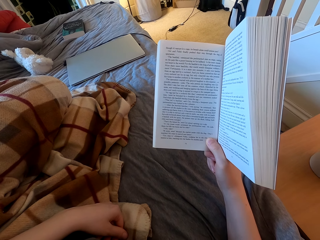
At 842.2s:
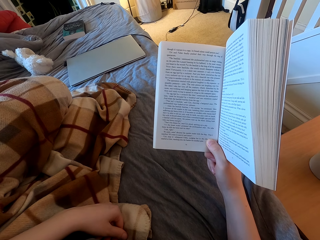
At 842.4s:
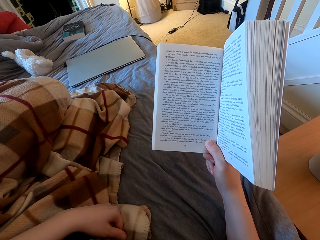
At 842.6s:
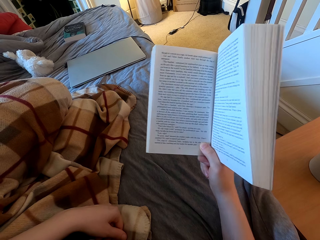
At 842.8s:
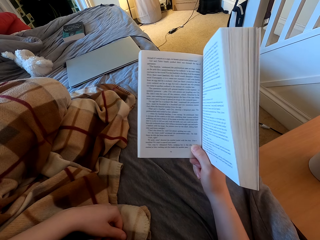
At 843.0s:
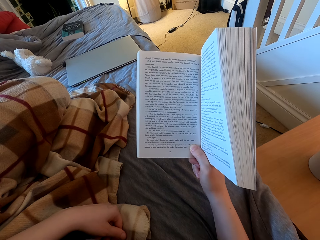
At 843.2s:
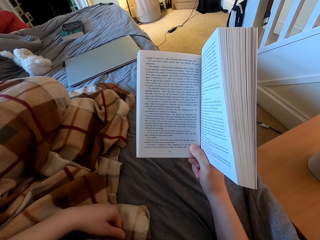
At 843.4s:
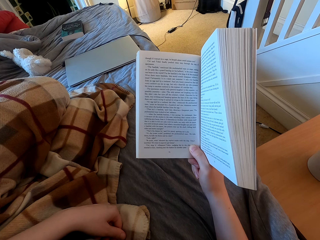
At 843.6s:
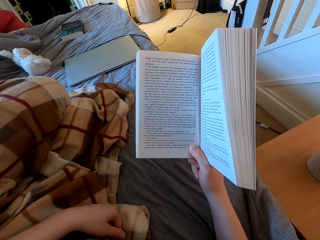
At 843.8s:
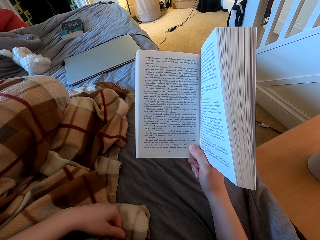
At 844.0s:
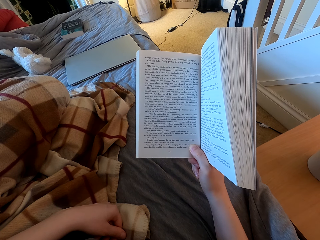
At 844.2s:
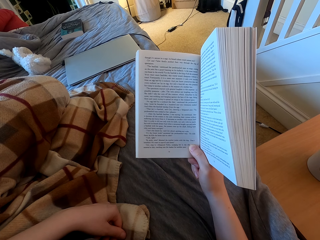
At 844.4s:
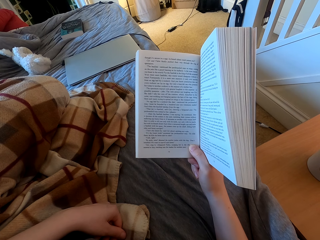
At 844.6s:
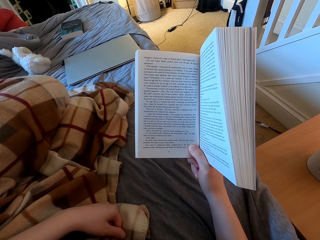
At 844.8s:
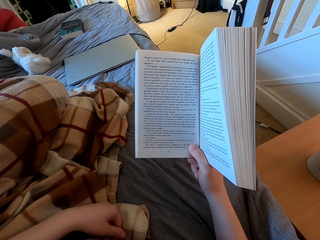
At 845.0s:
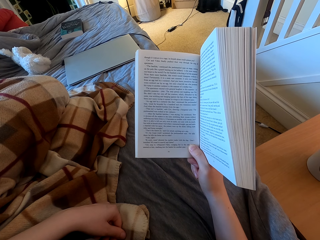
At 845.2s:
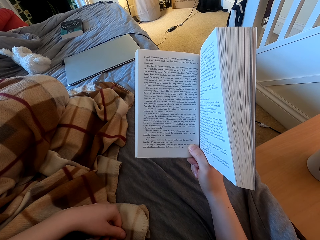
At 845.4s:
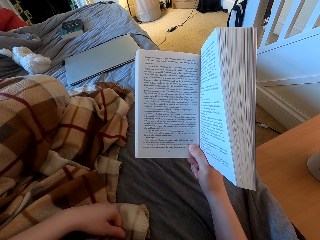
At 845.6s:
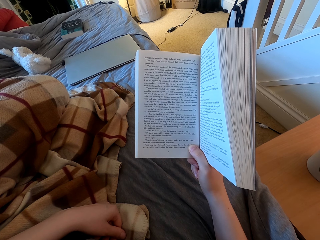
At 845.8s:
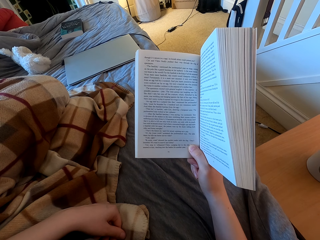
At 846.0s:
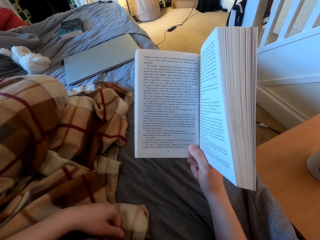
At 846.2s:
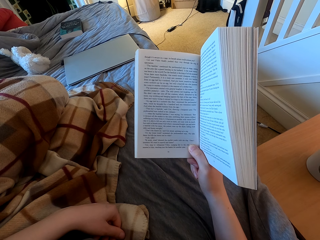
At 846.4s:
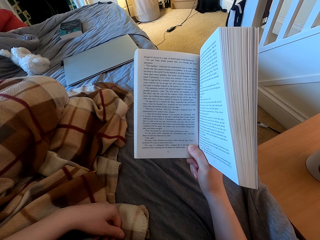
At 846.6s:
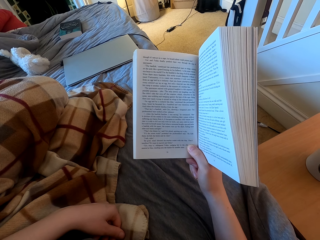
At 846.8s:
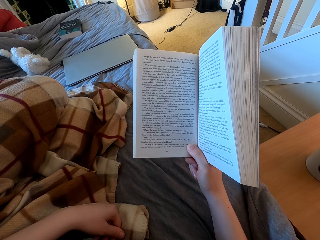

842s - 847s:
The camera wearer reads the book.

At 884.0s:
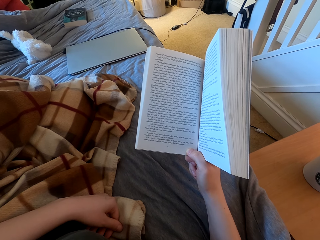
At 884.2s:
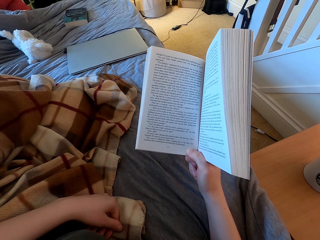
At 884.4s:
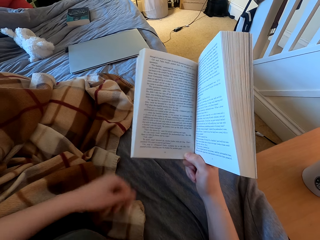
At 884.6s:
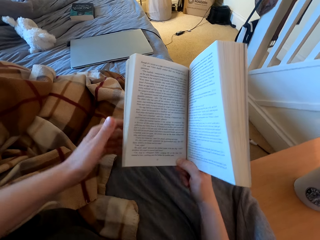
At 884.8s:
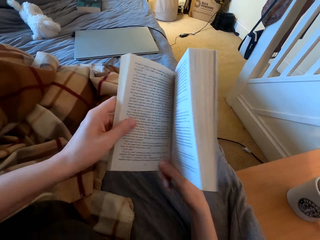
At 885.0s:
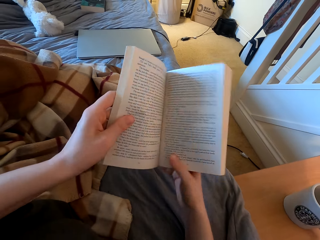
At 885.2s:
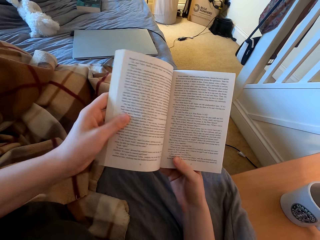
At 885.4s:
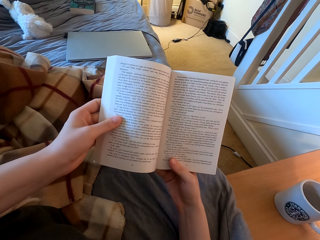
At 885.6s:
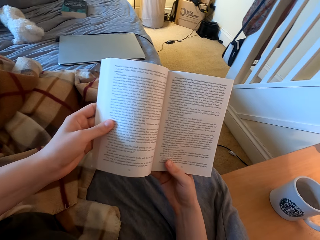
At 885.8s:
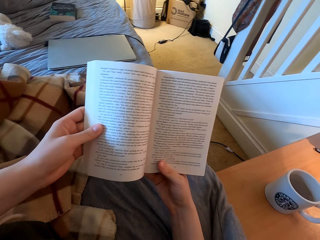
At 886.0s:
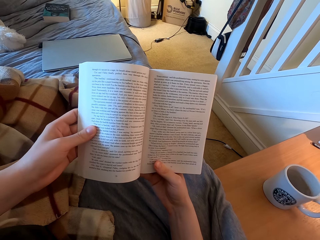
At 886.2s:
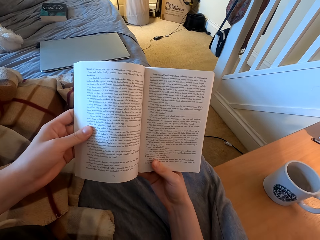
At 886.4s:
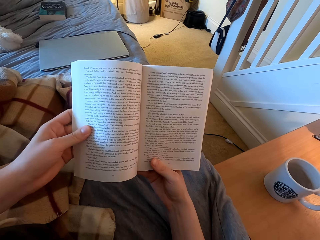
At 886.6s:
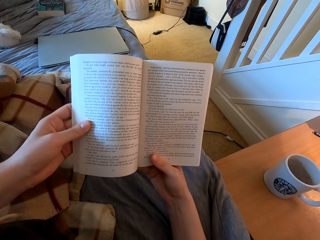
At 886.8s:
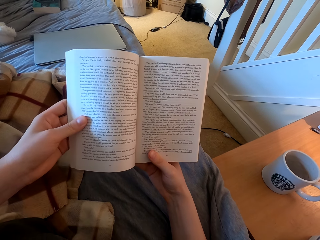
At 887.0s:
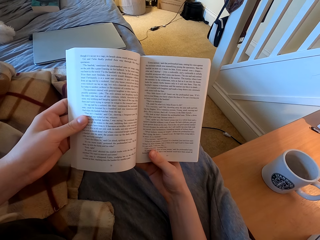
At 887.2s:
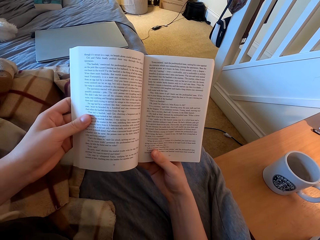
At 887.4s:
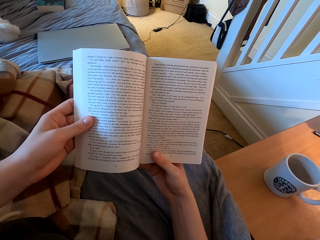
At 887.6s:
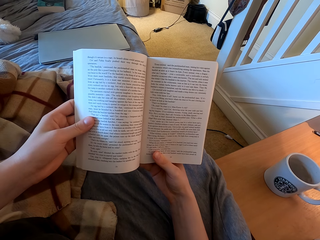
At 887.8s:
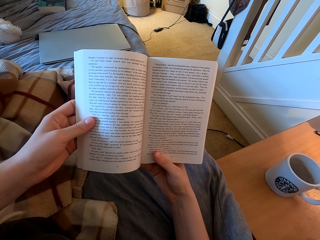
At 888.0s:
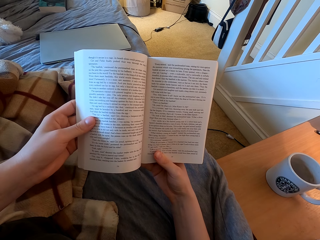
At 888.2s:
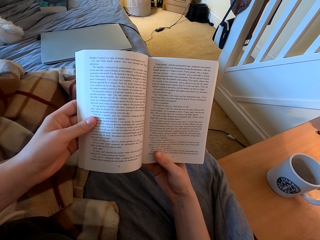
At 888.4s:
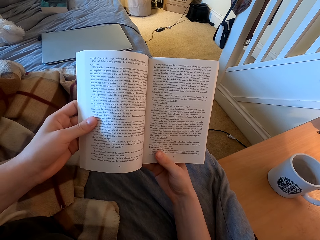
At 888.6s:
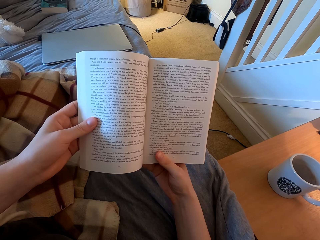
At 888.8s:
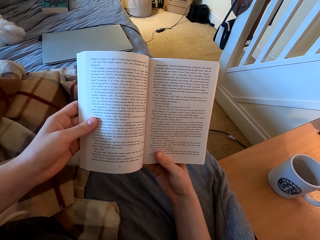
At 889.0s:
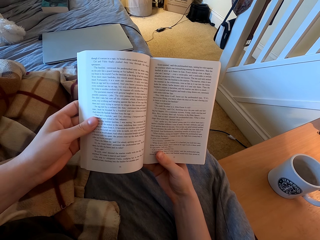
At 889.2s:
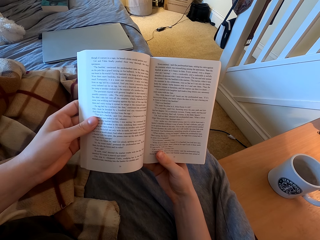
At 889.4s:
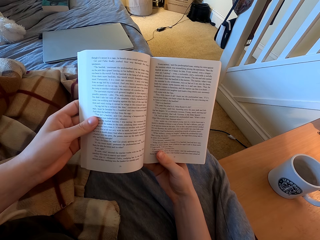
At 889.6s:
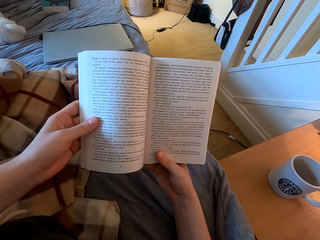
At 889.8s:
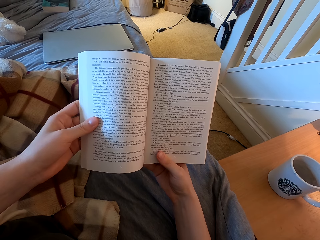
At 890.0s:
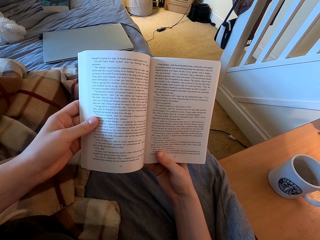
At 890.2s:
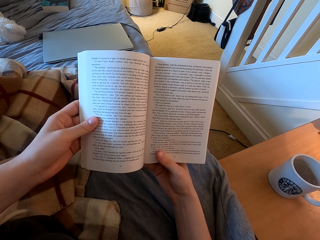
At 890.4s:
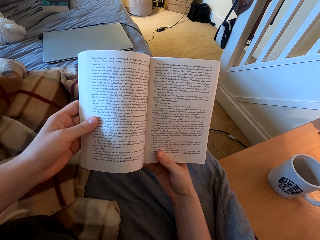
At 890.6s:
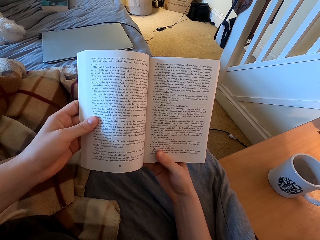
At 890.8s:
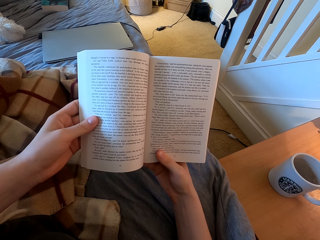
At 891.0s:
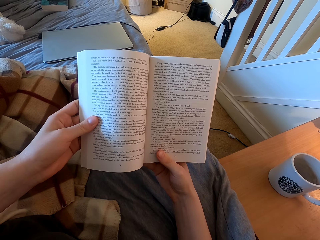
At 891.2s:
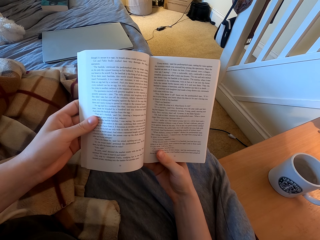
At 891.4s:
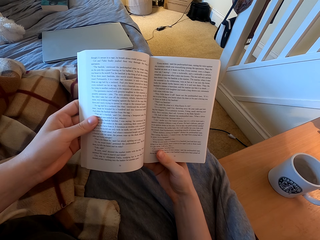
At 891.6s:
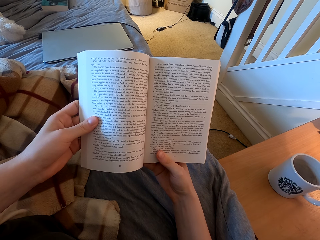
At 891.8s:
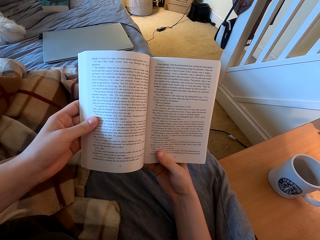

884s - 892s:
The camera wearer touches the book. They read the book.

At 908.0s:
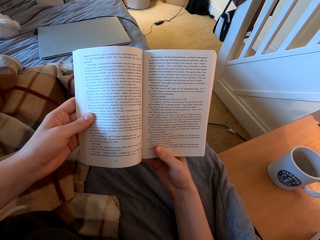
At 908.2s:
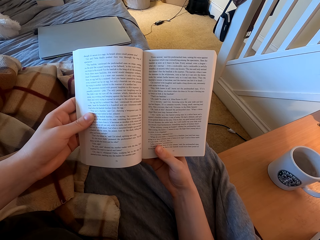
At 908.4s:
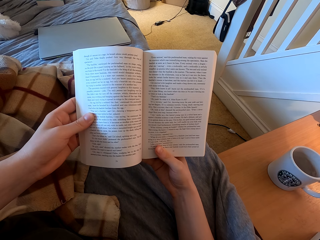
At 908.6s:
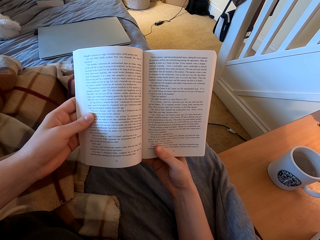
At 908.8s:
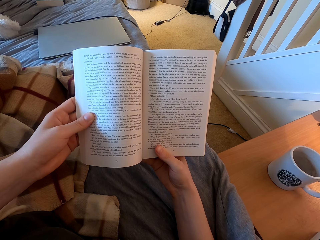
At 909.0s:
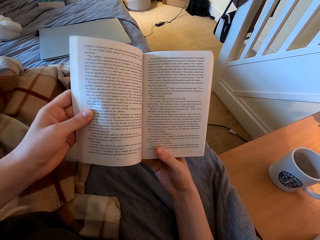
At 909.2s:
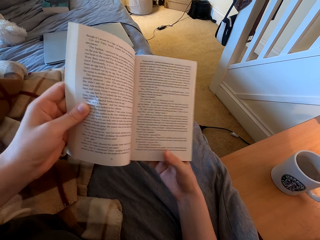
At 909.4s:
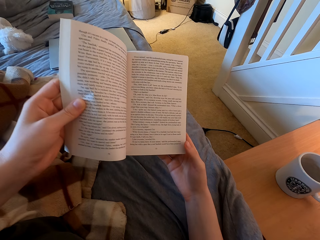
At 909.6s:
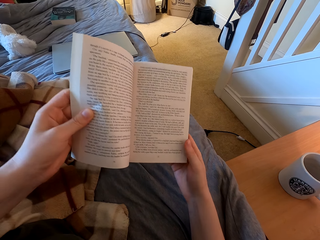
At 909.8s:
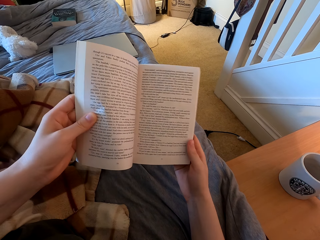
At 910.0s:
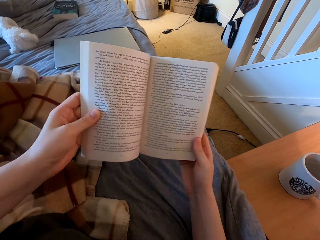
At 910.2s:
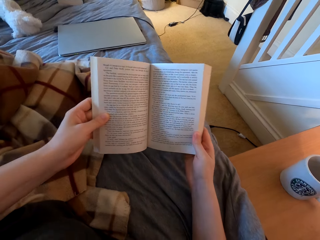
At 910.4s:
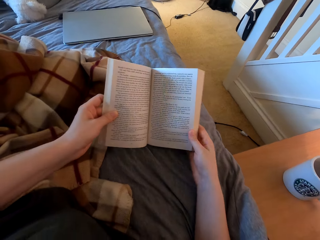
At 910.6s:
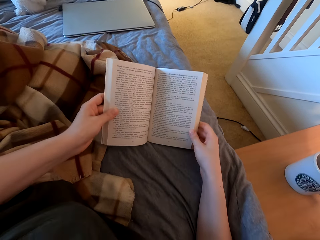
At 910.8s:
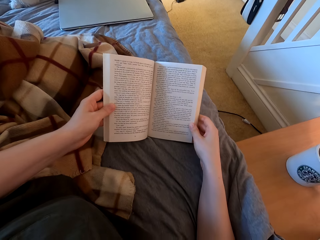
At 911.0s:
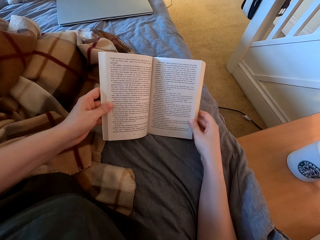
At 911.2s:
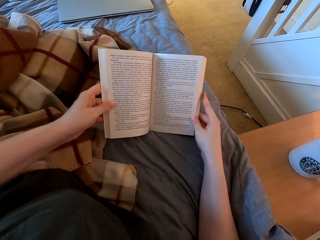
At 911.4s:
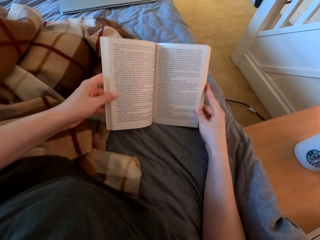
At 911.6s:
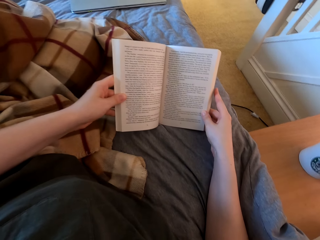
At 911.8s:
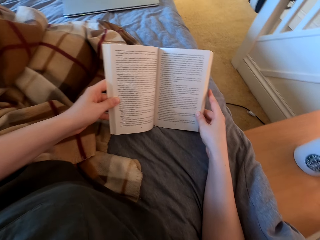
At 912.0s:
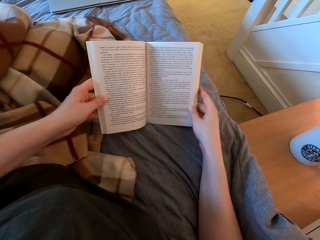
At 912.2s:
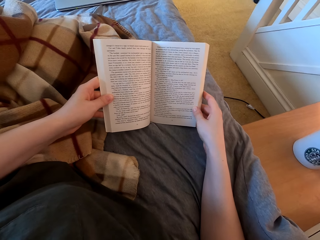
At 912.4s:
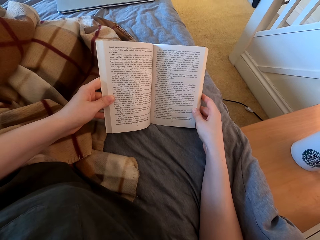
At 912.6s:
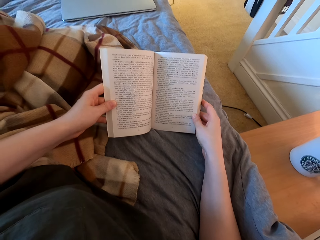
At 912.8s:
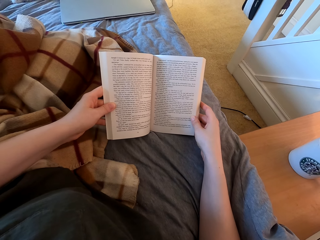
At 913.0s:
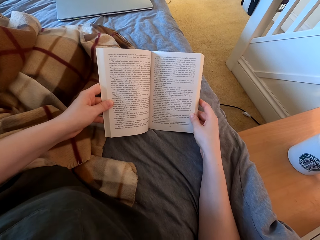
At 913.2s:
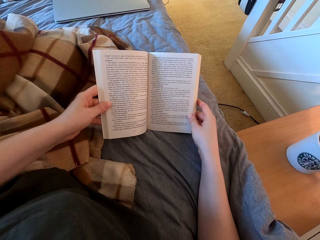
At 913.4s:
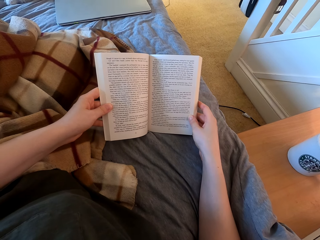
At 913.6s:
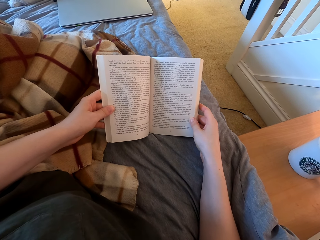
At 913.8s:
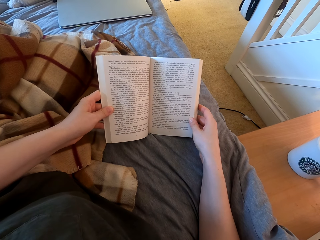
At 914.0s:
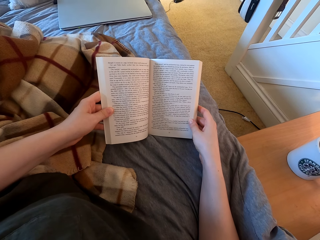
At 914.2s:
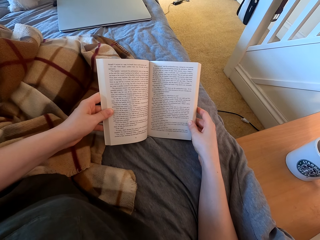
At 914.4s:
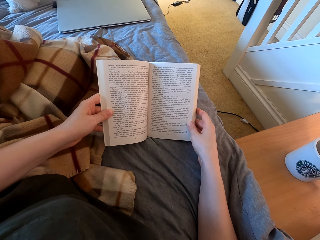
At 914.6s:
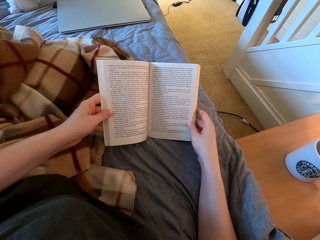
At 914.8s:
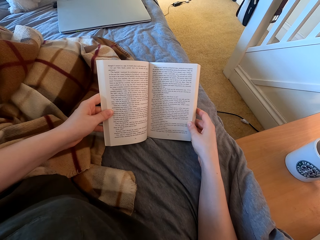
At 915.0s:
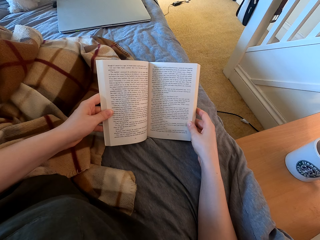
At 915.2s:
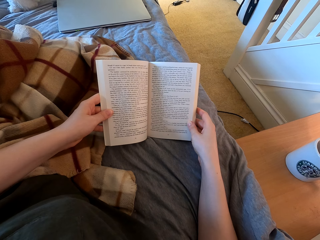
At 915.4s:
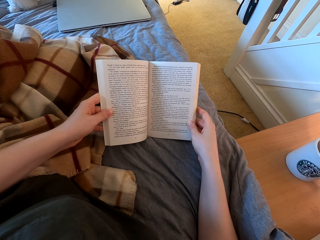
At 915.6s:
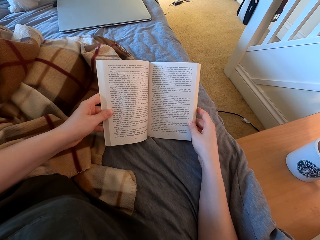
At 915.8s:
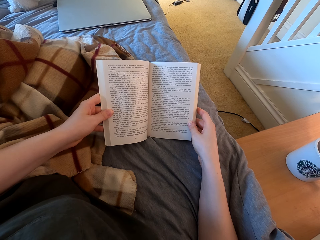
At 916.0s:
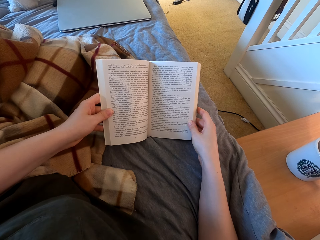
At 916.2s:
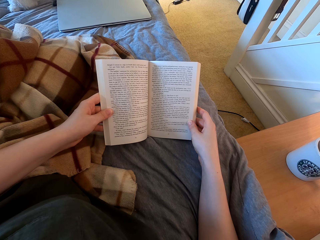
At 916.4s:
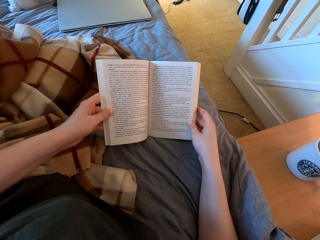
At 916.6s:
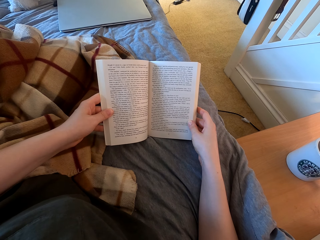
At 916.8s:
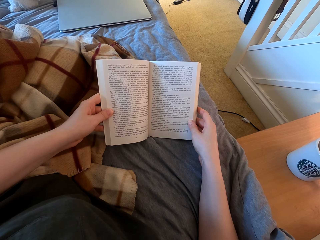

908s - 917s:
The camera wearer lifts the book. They put the book down. They read the book.
